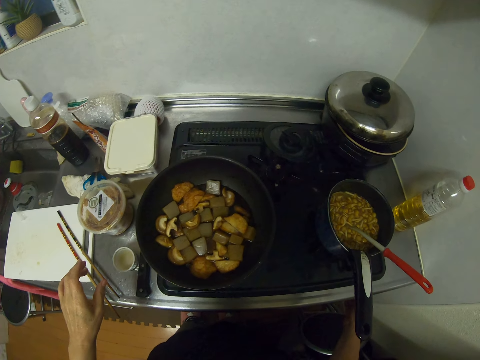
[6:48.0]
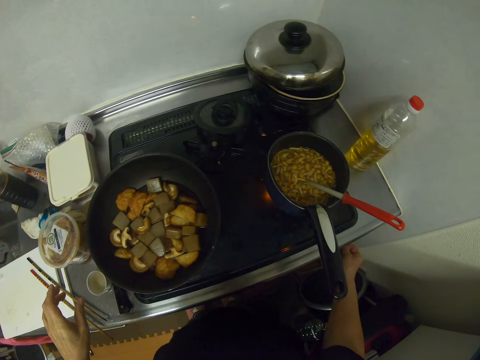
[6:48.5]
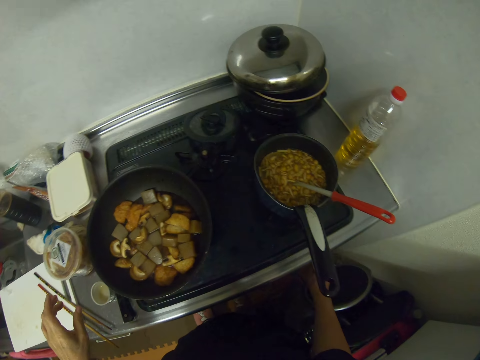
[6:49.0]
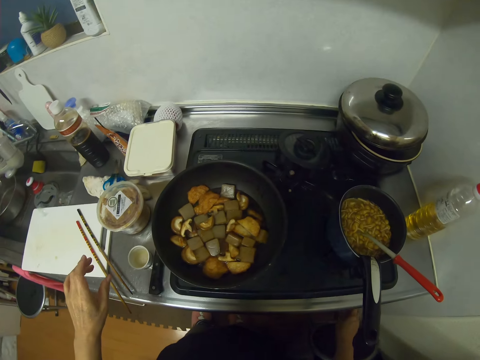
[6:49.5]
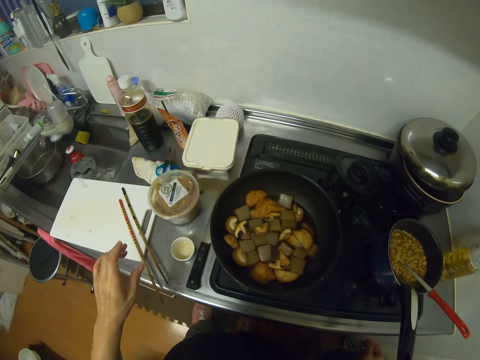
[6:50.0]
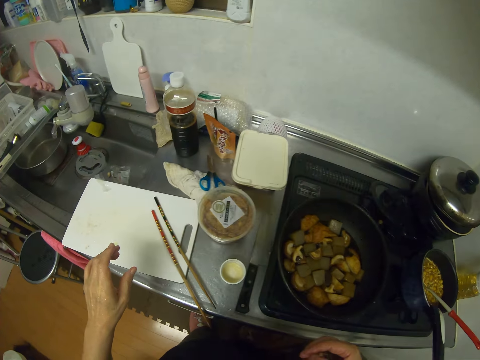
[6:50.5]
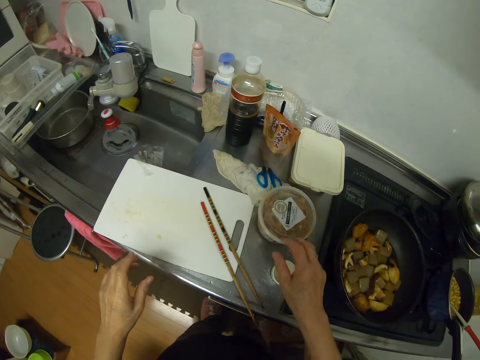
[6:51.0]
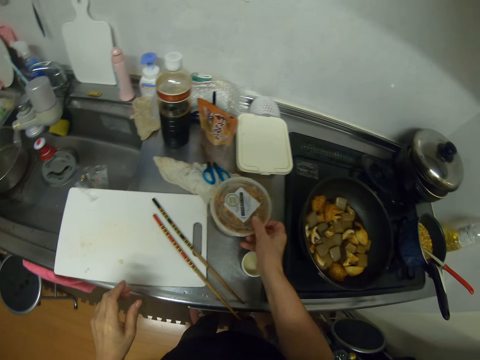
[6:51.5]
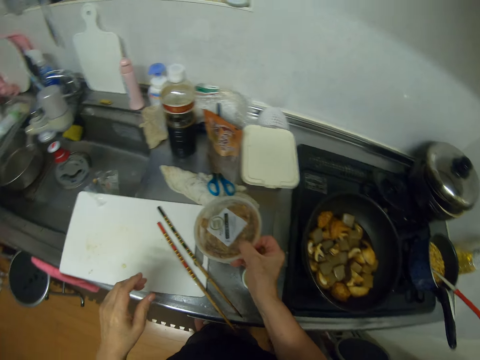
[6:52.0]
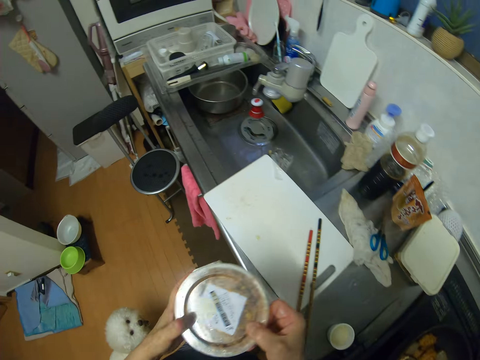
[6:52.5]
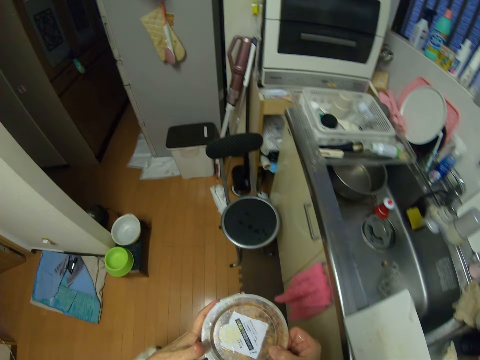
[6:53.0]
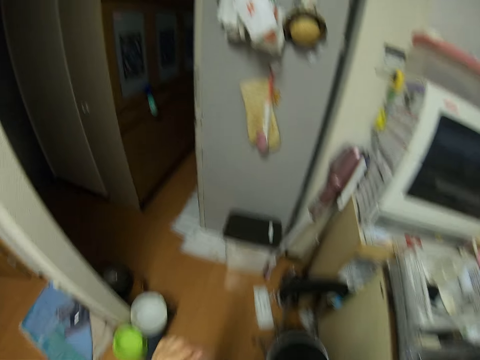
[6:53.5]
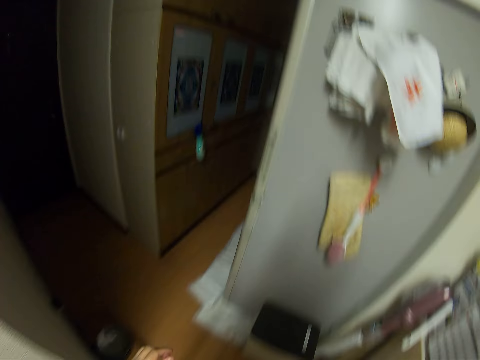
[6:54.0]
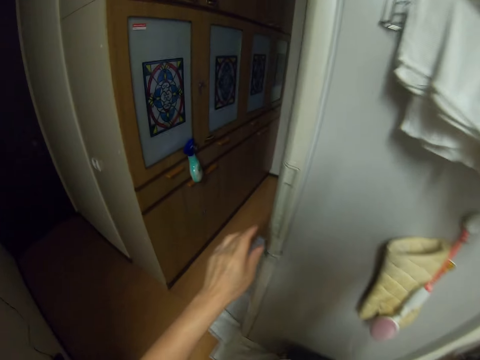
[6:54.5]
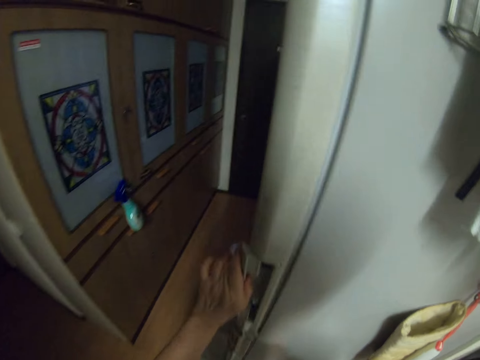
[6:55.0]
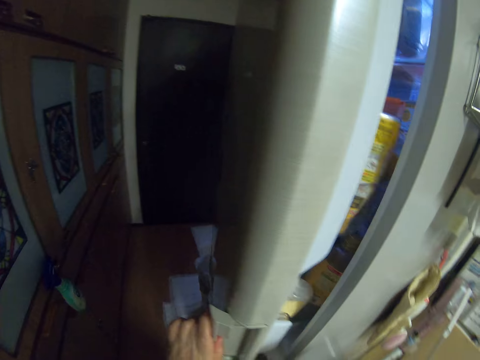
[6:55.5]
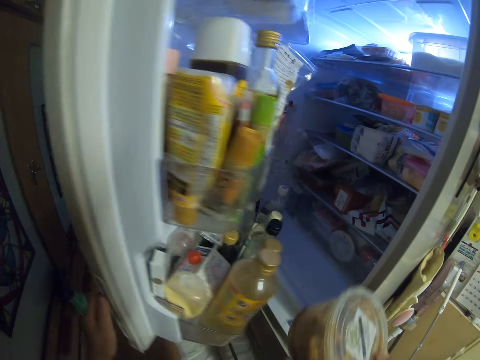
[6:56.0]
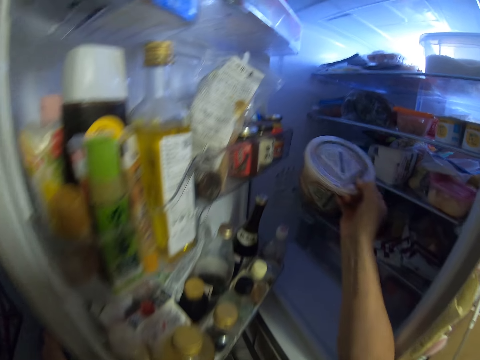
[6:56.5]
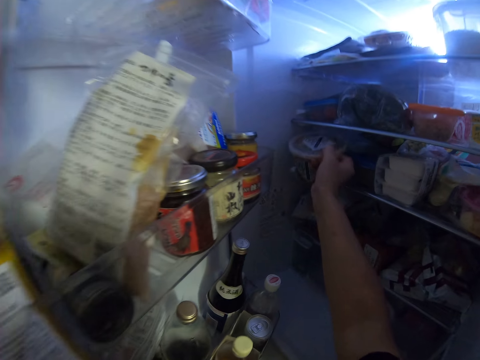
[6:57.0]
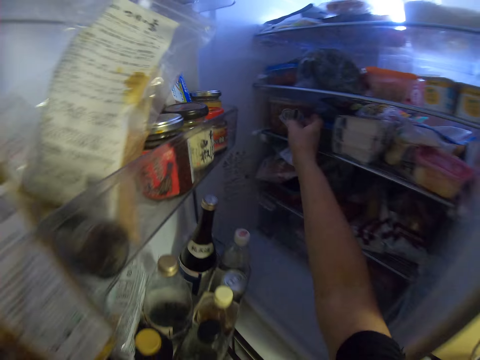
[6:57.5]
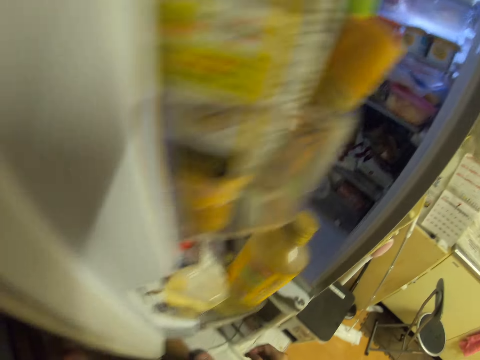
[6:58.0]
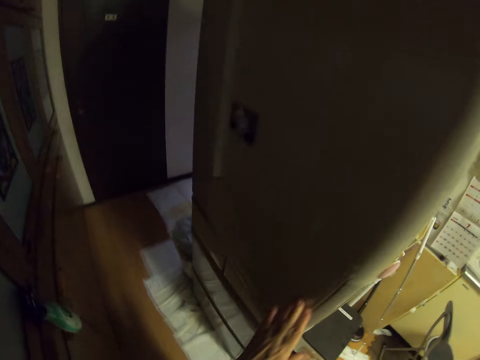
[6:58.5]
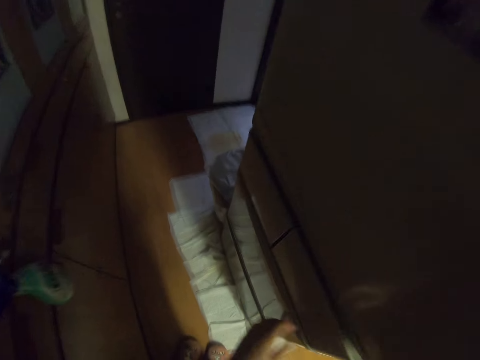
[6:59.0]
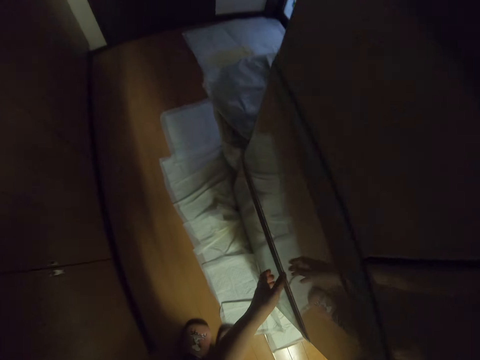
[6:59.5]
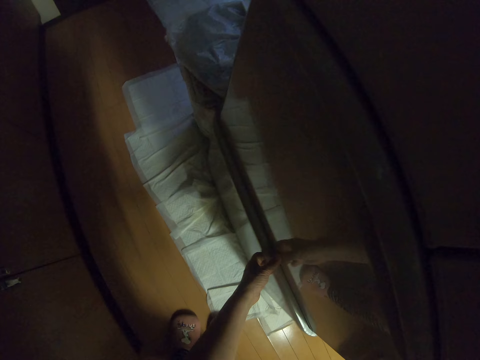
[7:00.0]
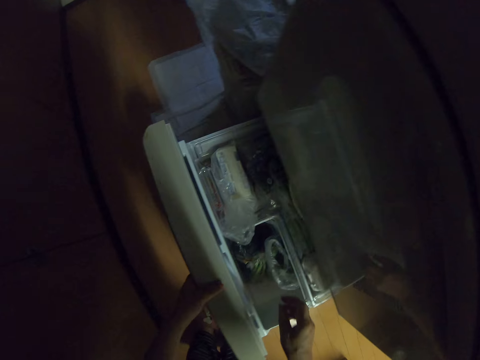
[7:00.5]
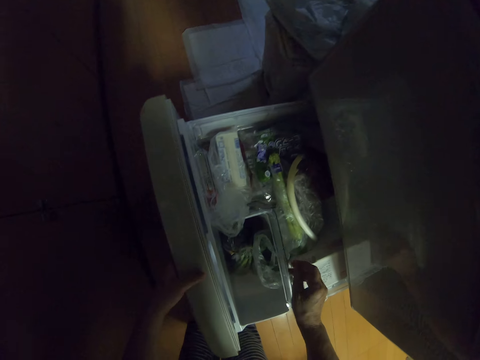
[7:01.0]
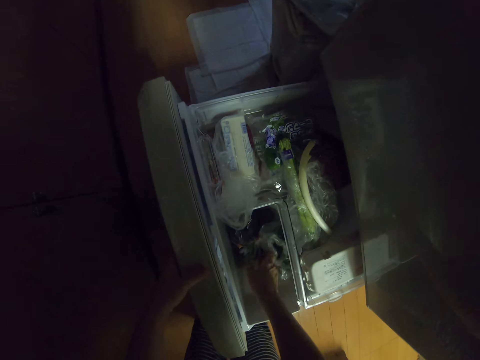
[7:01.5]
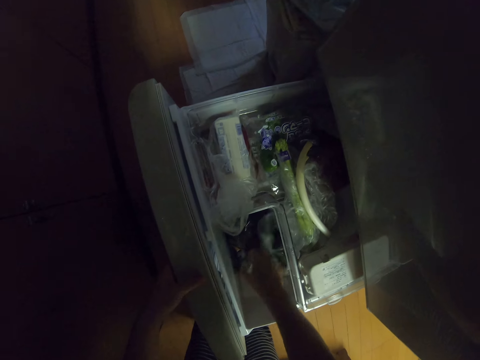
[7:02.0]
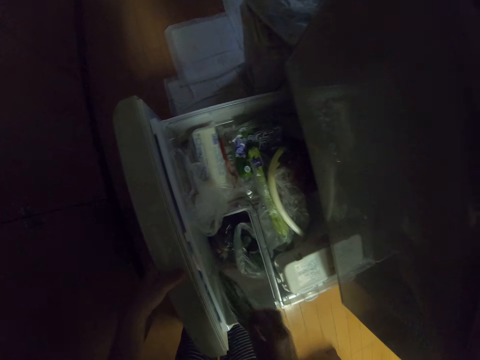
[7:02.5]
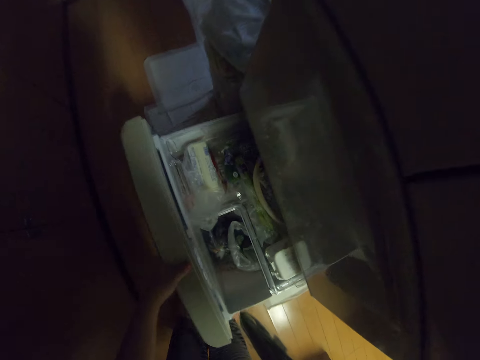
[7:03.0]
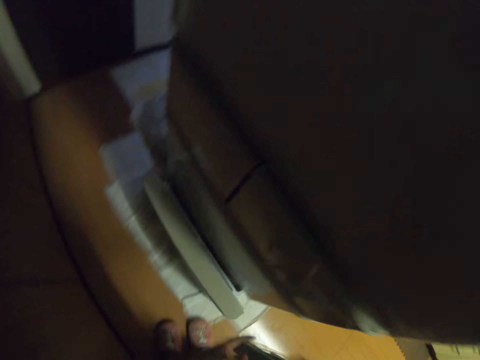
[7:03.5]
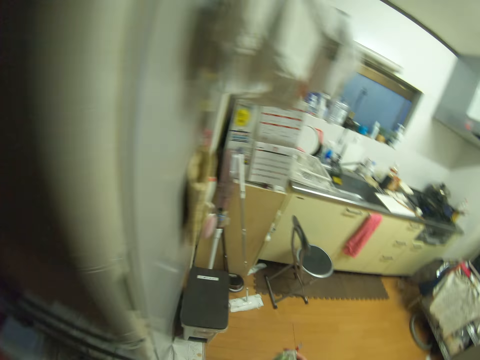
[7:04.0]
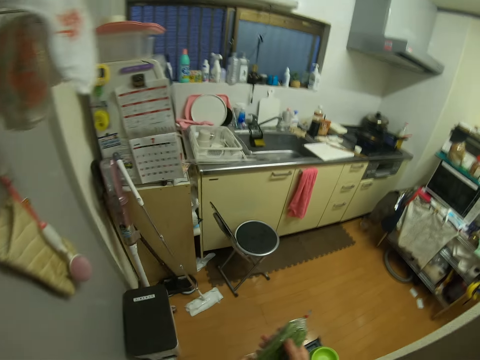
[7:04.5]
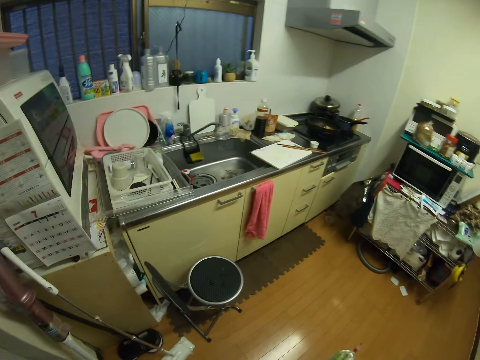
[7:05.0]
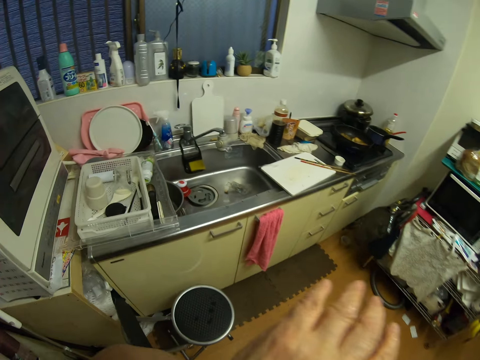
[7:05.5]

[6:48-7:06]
The camera wearer regulates the gas cooker. They pick up the container from the kitchen worktop. They walk to the fridge. They open the fridge. They drop the container in the fridge. They close the fridge. They open a fridge drawer. They pick up a nylon from the fridge drawer. They close the fridge drawer. They walk to the kitchen.

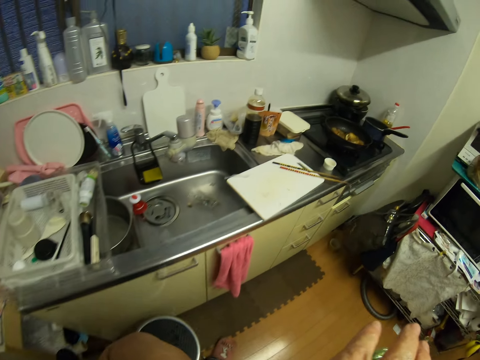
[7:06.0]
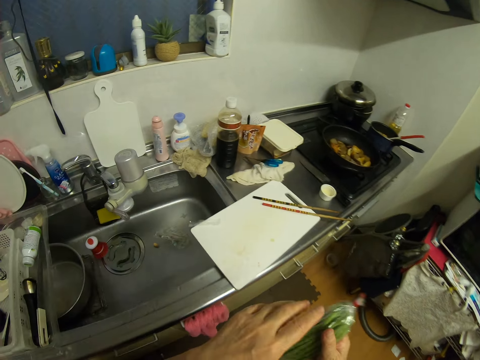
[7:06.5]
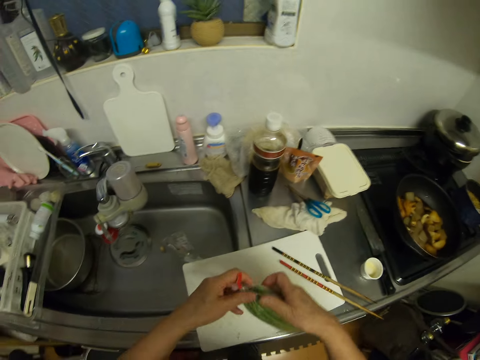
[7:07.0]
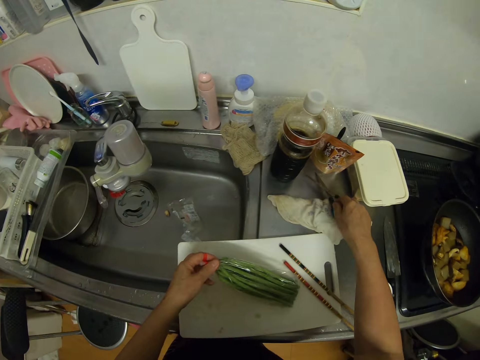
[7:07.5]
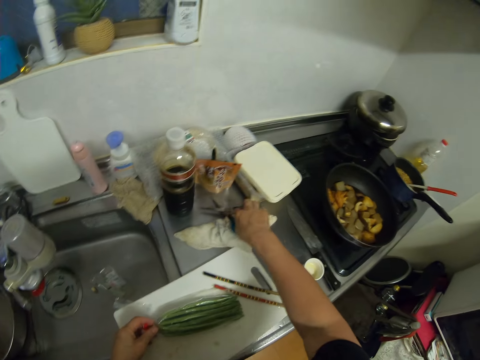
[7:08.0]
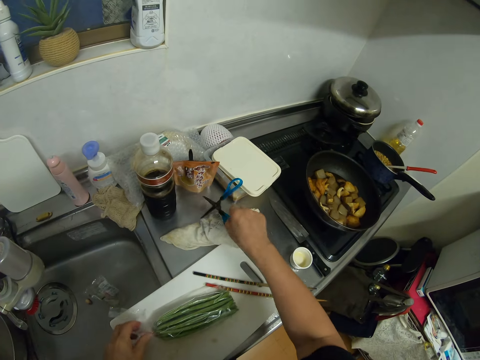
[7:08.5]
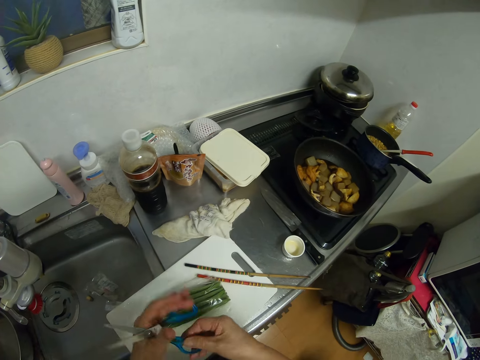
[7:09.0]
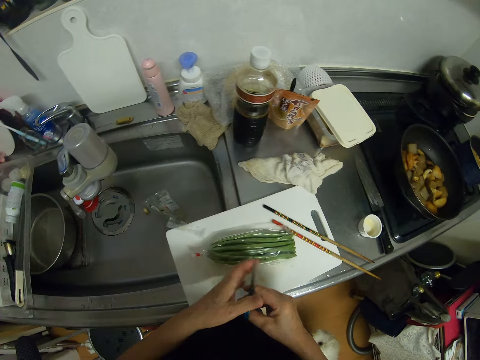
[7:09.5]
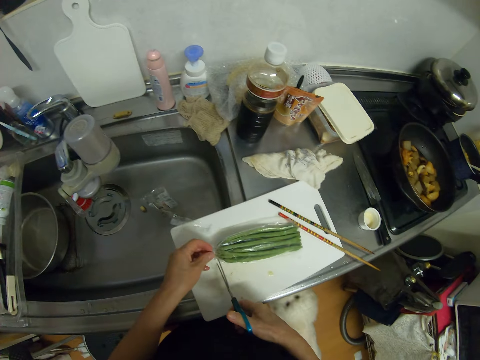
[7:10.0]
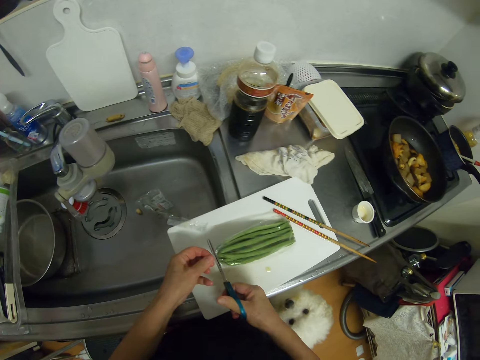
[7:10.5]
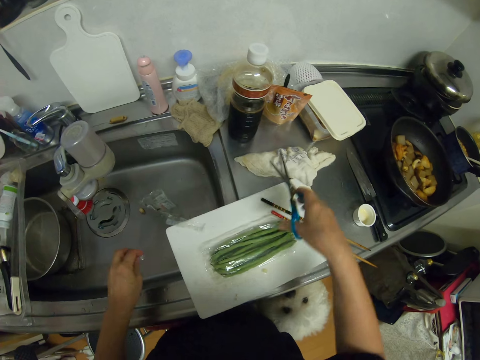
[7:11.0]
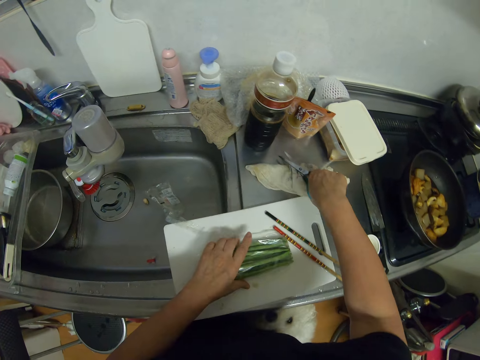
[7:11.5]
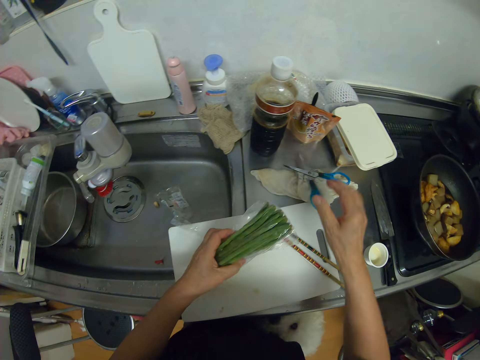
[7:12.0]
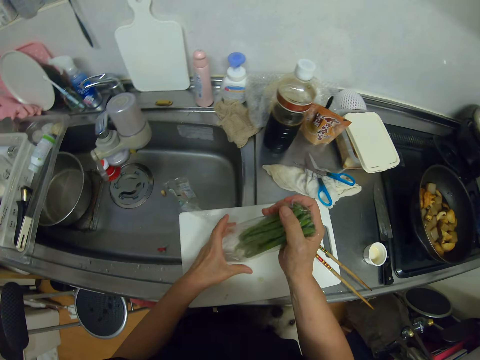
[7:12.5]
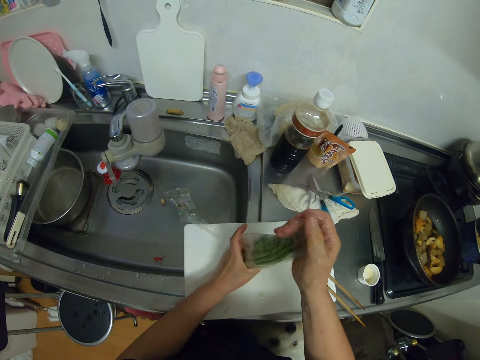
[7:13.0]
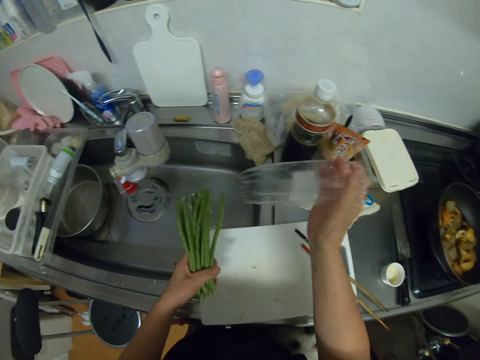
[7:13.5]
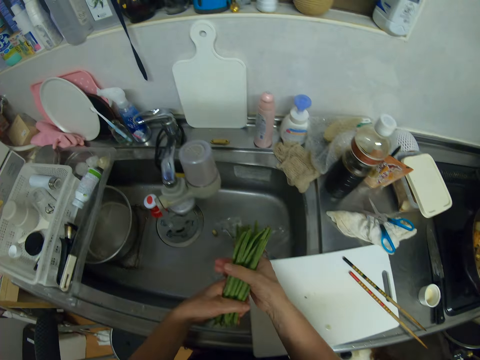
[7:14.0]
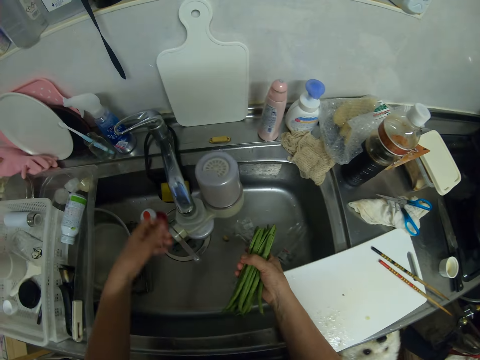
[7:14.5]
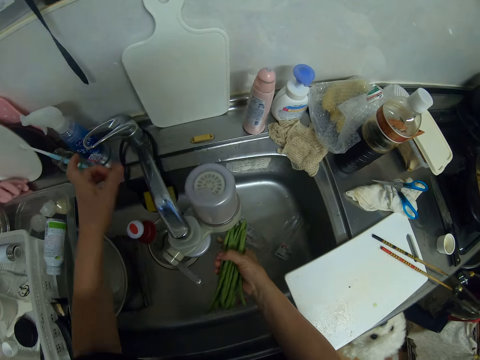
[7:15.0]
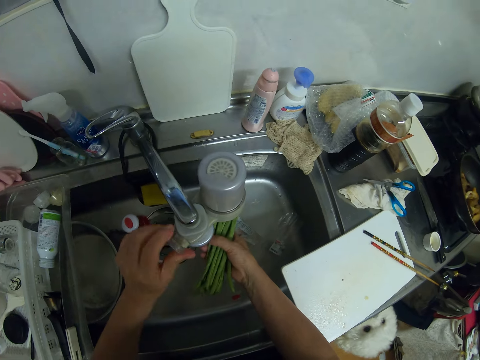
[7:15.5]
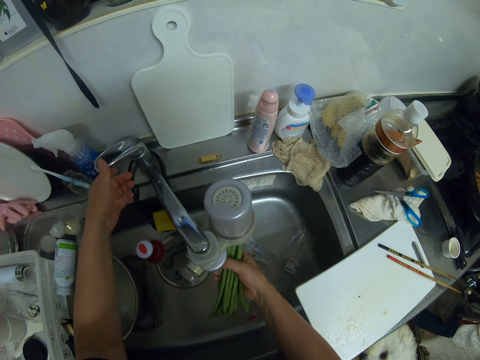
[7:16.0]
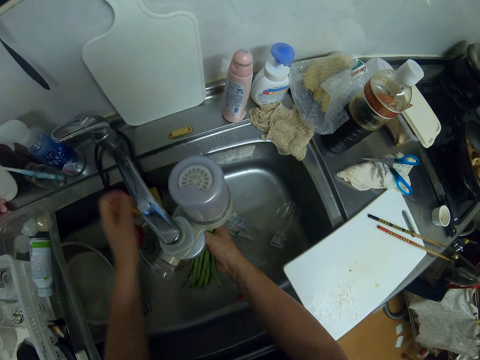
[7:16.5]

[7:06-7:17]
The camera wearer coughs. They drop the nylon or paper on the chopping board. They pick up the pair of scissors from the kitchen worktop. They cut the nylon with the pair of scissors. They drop the pair of scissors on a cloth. They pick up the nylon from the chopping board. They bring out green beans from the nylon. They throw the paper in the sink. They touch the tap. They turn the lever on the tap filter and turn on the tap.
